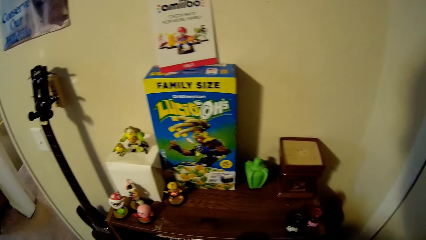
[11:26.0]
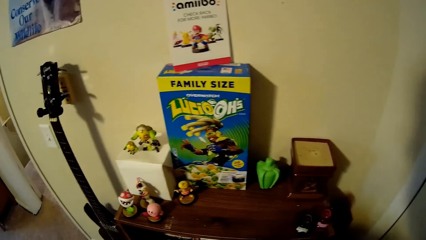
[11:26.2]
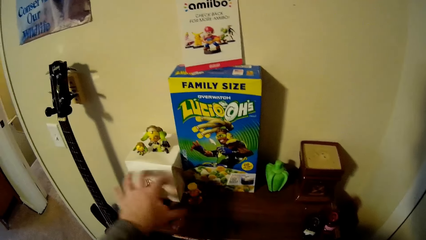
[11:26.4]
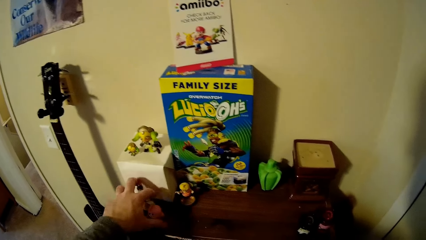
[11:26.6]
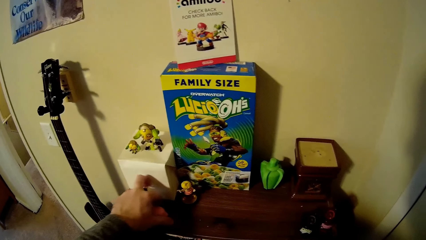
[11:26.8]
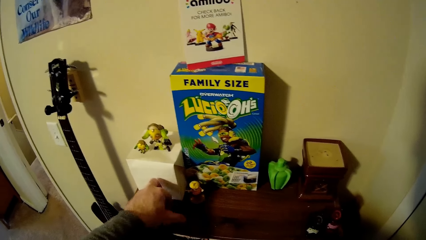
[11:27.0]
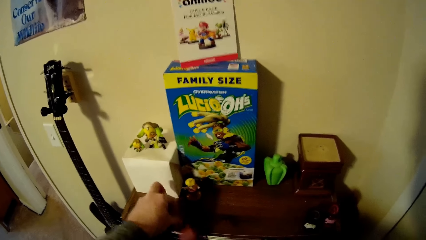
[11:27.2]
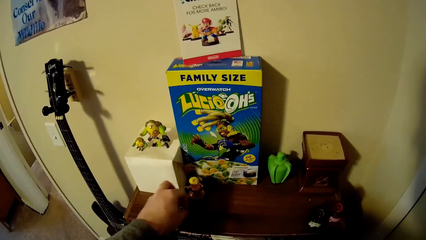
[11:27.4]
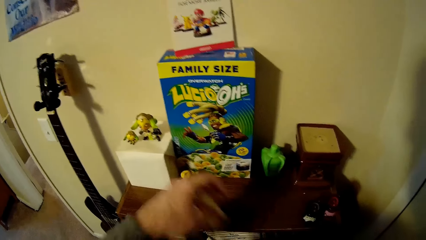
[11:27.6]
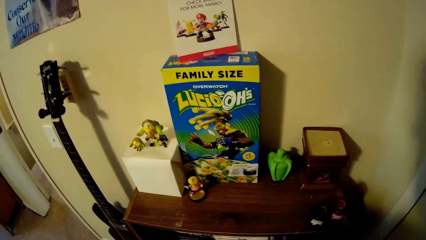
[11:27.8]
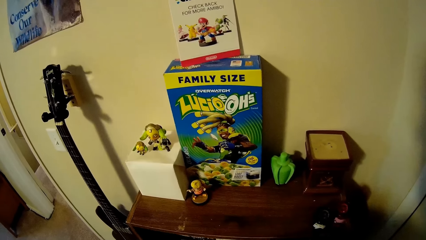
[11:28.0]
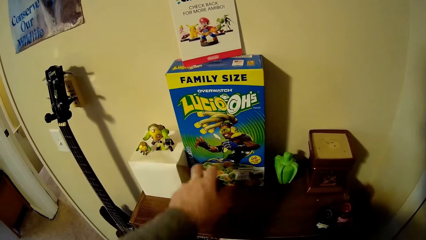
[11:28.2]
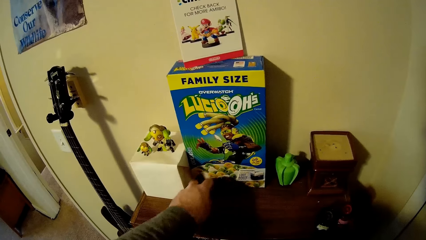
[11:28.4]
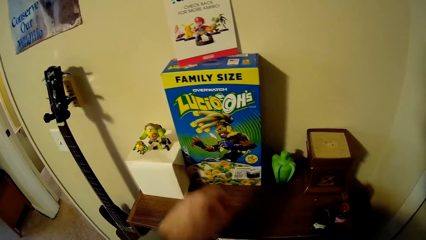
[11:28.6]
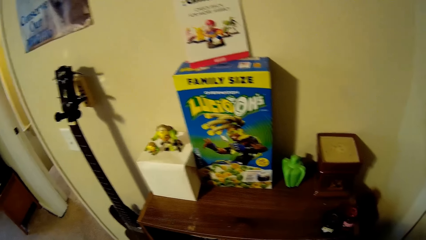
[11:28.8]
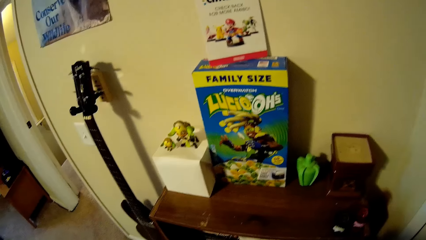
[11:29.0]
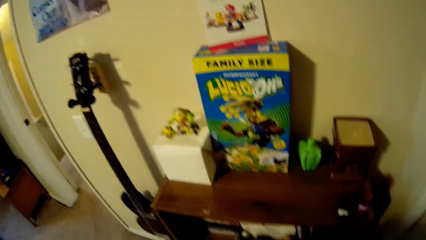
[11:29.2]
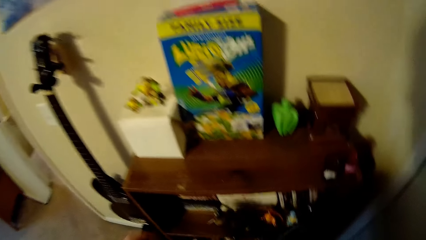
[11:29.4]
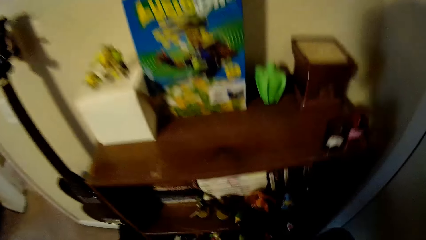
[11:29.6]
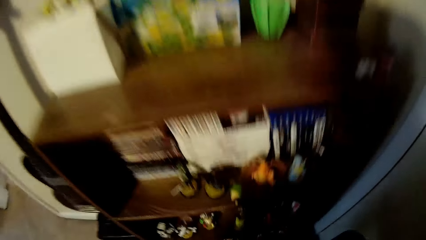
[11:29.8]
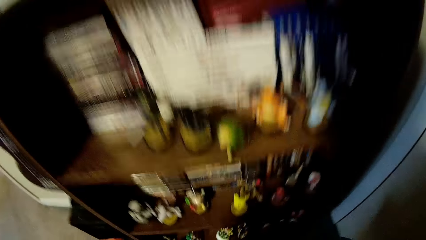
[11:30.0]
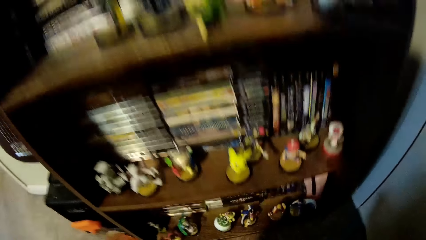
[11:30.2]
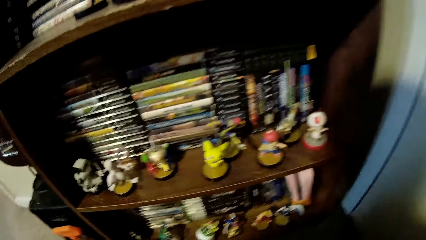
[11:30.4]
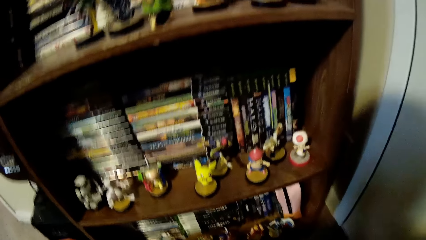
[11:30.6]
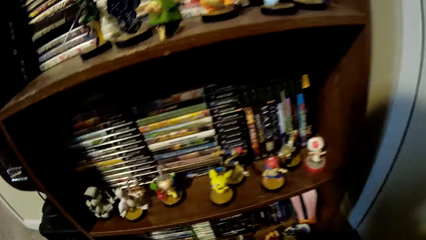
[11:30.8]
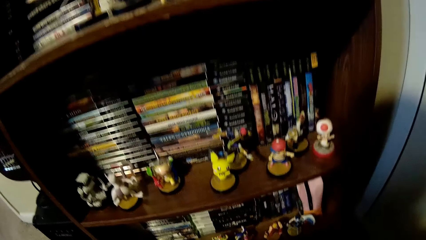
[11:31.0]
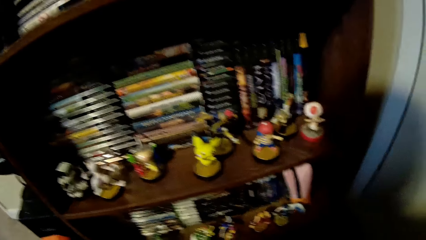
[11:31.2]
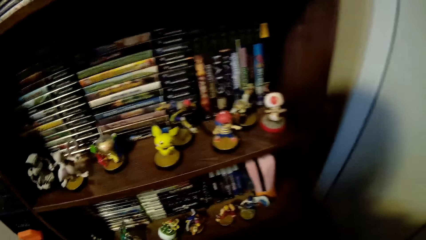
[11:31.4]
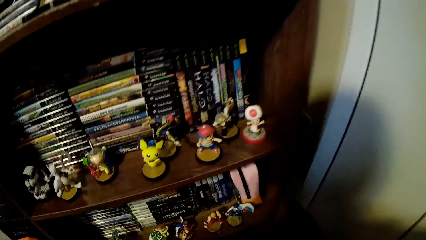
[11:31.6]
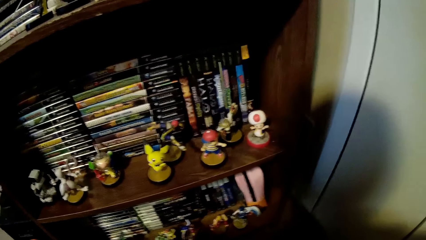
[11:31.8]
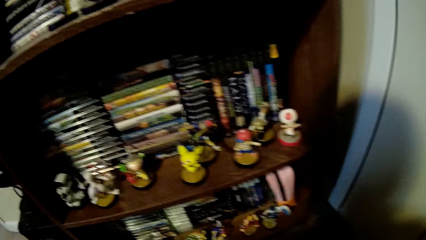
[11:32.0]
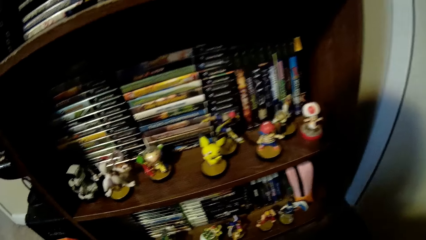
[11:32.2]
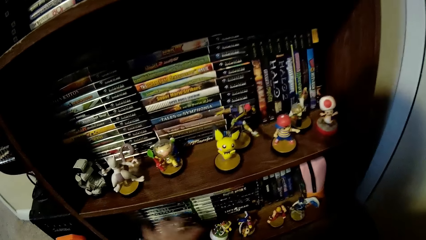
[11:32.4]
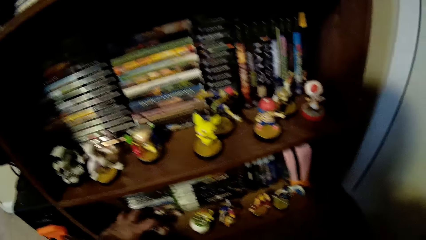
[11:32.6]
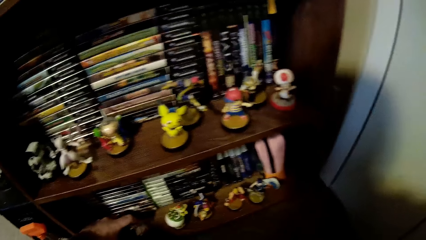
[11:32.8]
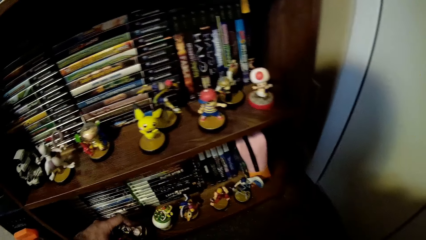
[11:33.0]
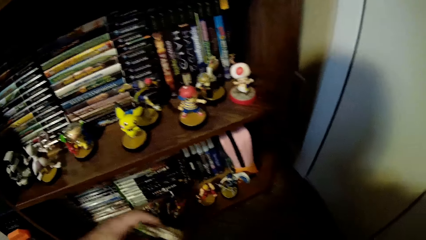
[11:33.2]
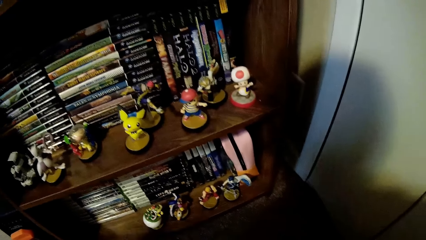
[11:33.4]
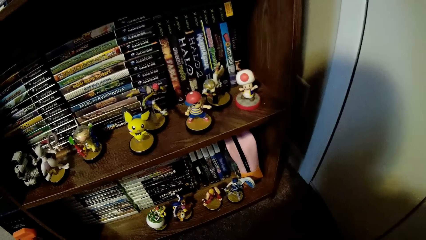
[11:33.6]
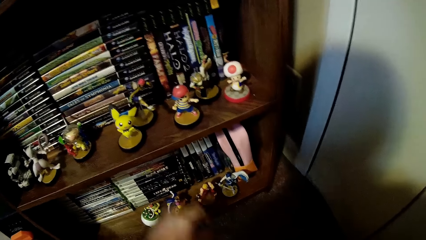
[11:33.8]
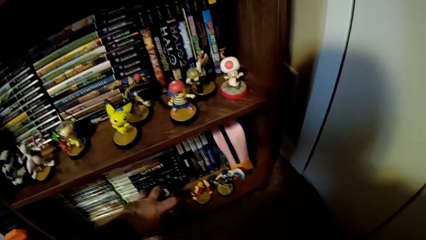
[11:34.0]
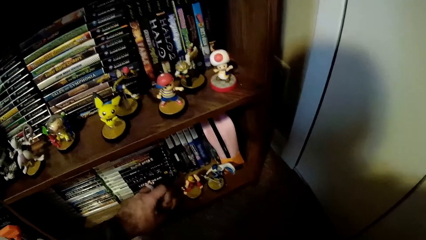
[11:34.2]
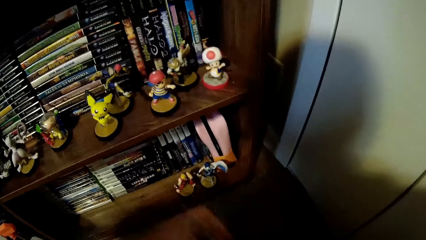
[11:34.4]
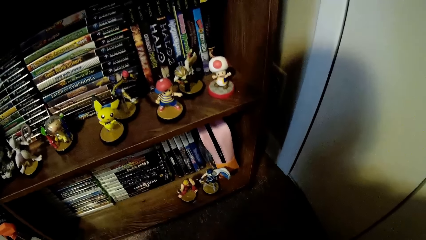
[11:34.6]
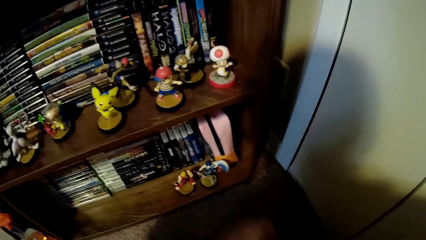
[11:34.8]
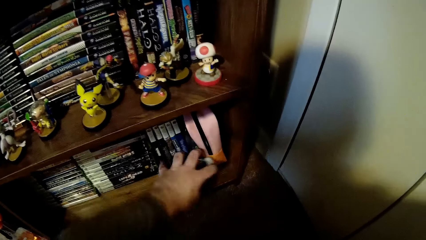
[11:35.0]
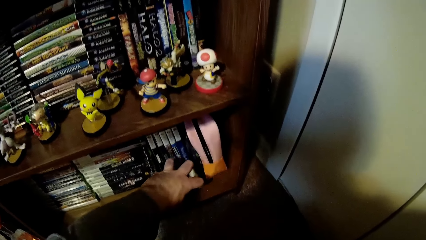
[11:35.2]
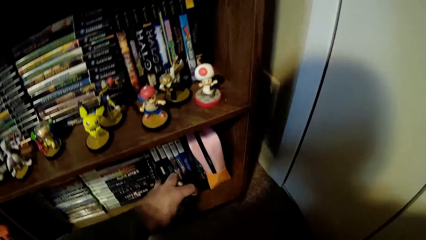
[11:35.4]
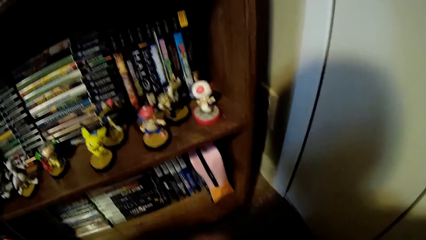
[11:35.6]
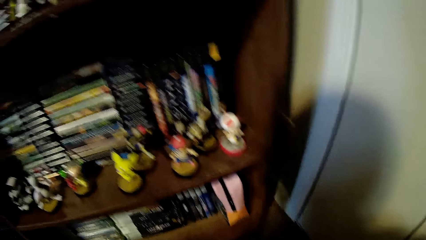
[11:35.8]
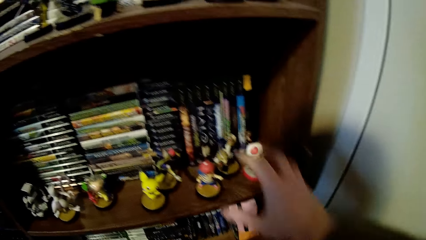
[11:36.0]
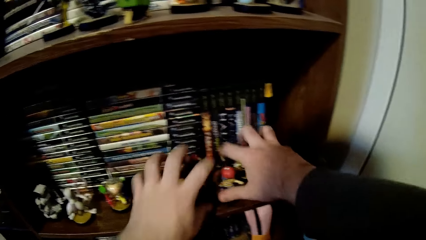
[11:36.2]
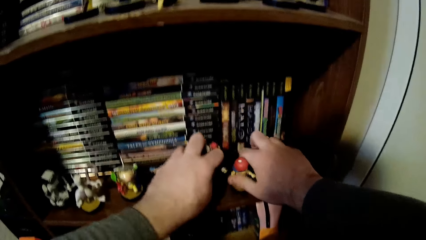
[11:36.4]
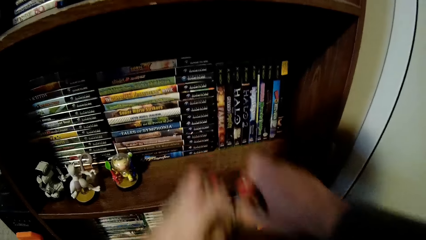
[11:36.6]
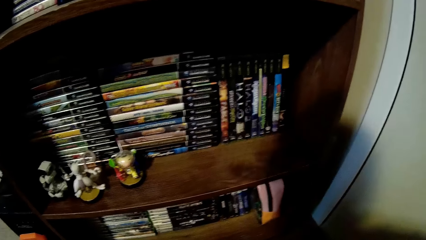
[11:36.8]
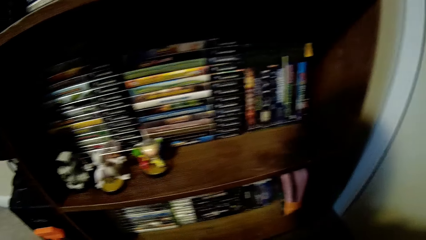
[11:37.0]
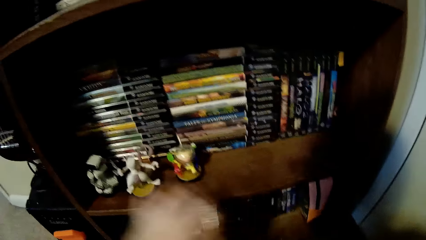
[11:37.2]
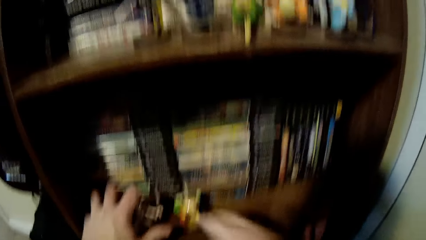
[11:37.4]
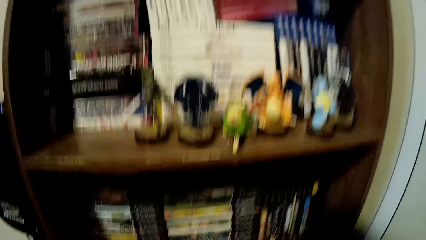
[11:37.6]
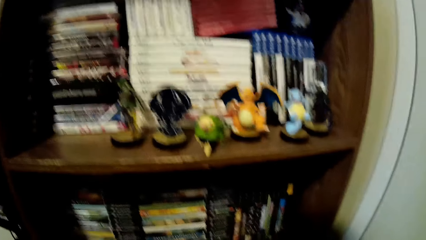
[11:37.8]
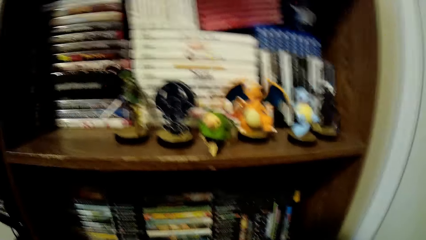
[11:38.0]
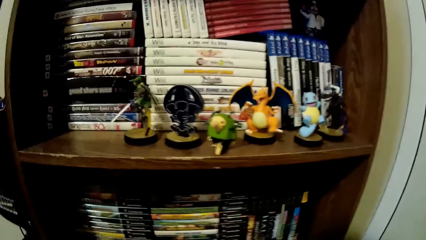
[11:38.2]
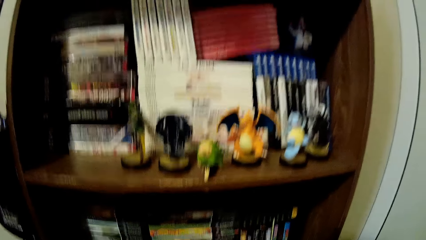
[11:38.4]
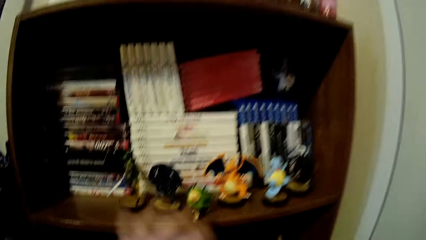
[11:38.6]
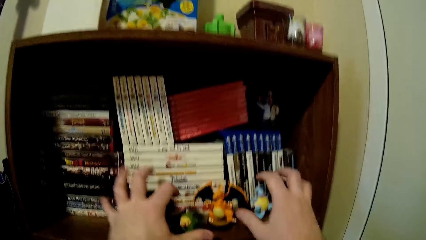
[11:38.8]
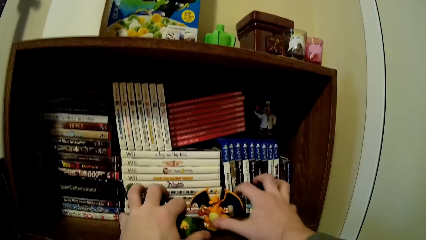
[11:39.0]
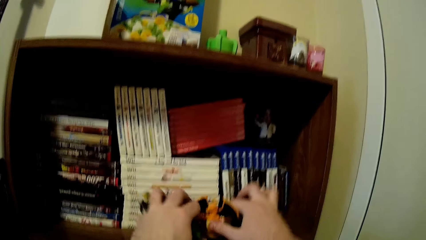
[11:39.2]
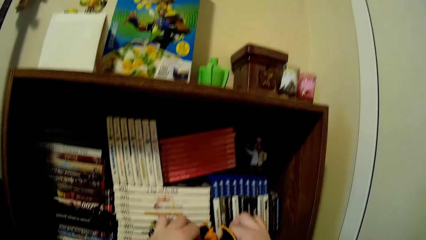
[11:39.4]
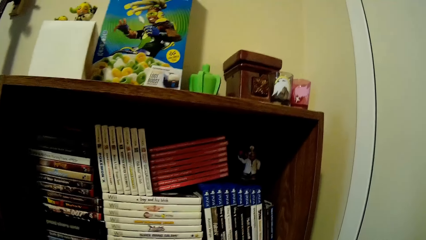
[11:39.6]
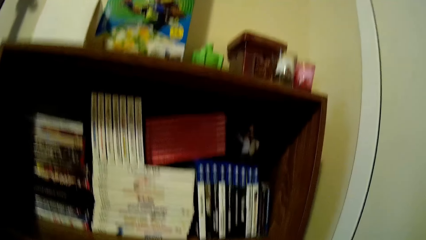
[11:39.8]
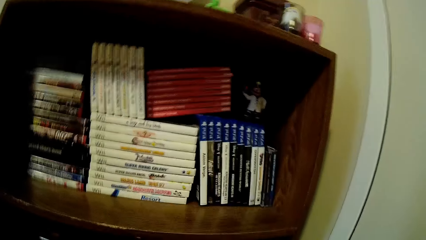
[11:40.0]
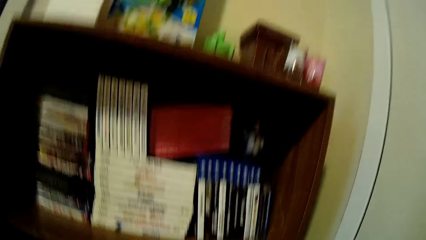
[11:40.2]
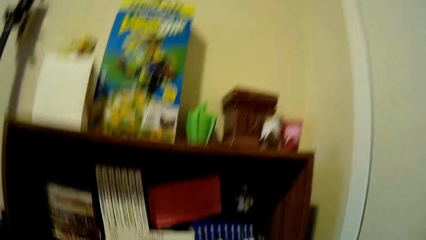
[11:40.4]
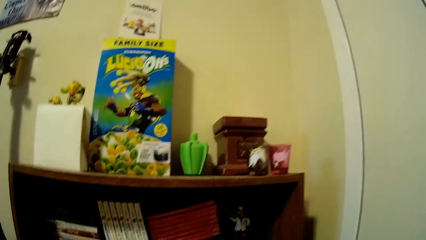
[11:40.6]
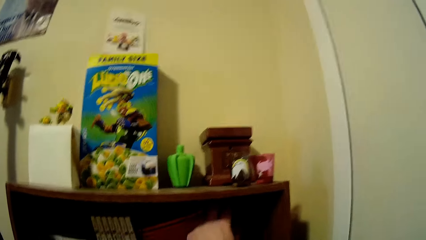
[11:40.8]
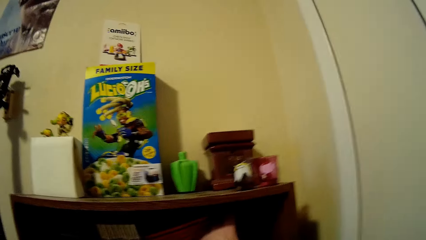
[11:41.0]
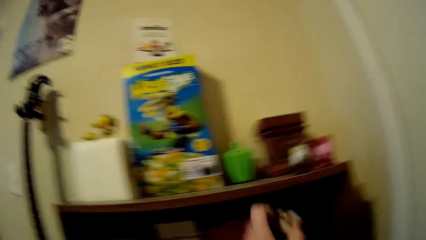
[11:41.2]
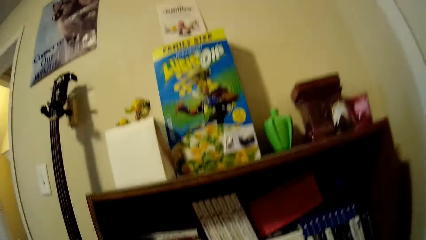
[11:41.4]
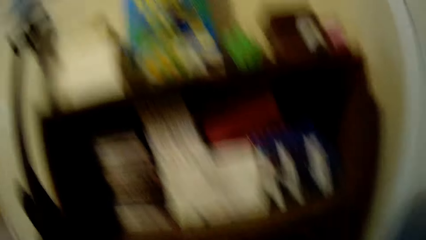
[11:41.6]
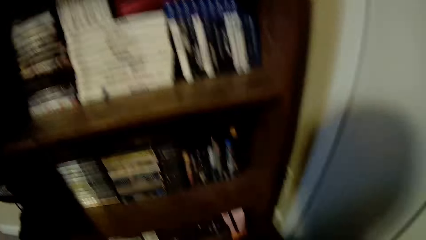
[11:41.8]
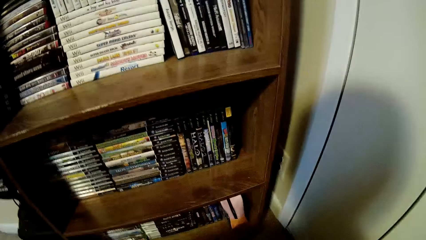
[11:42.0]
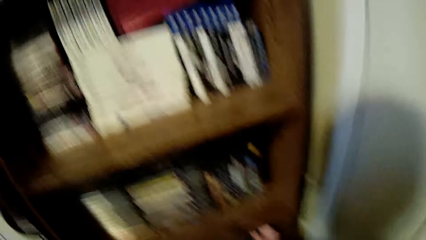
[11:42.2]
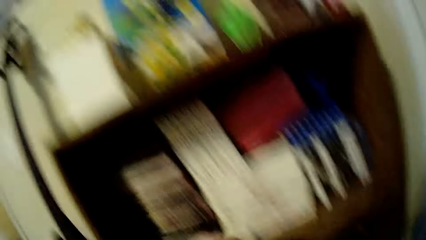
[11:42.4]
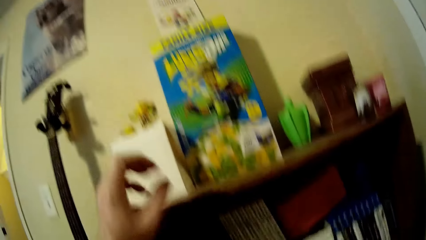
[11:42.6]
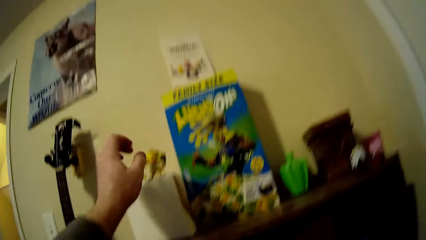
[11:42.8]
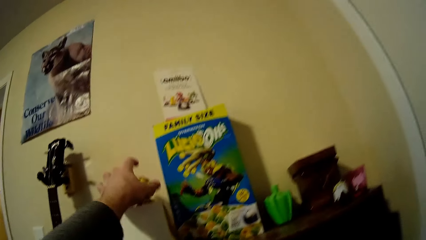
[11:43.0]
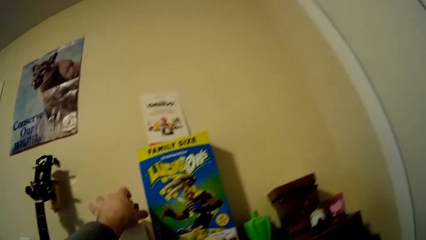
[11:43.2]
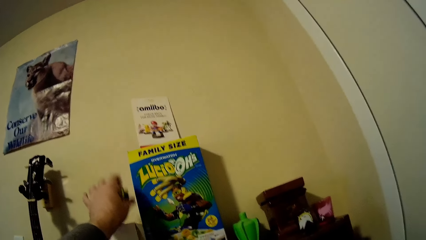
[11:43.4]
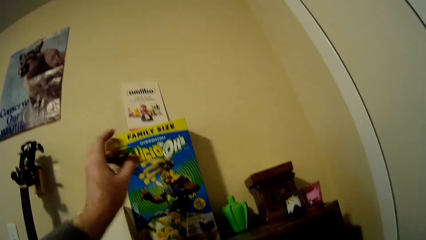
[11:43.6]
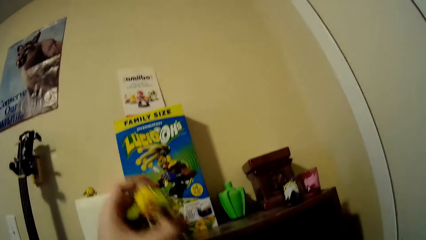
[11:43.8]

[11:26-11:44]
The camera wearer puts the toys in a tray. They pick up toys from a table, put the toys in the tray, pick up toys from the table and put the toys in the tray. They look around a room. They pick up toys from a shelf, put the toys in the tray, pick up toys from the shelf, put the toys in the tray, pick up toys from the shelf, put the toys in the tray, pick up toys from the shelf, put the toys in the tray, pick up toys from the shelf, put the toys in the tray, pick up toys from the shelf, put the toys in the tray, pick up toys from the shelf and put the toys in the tray.
